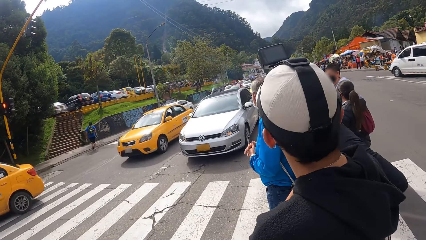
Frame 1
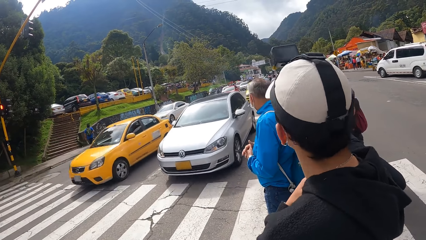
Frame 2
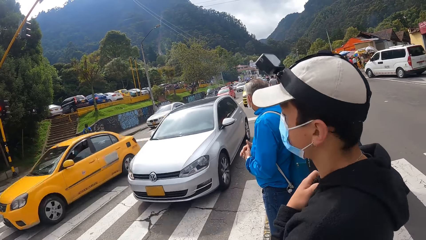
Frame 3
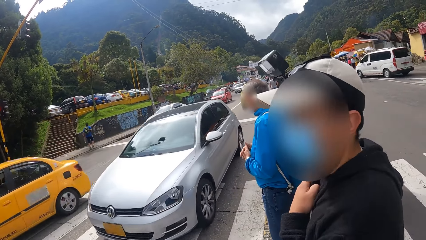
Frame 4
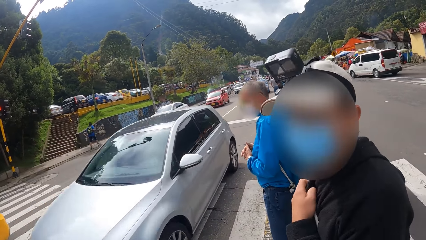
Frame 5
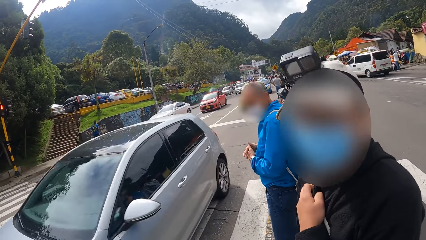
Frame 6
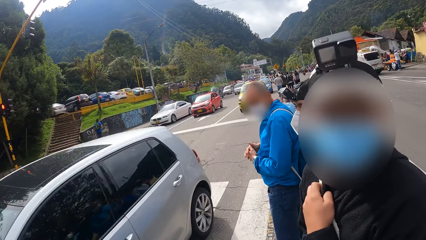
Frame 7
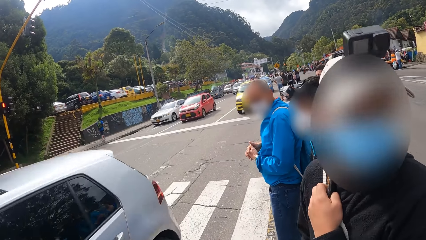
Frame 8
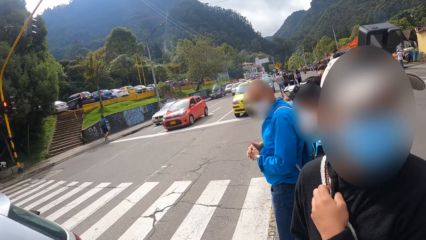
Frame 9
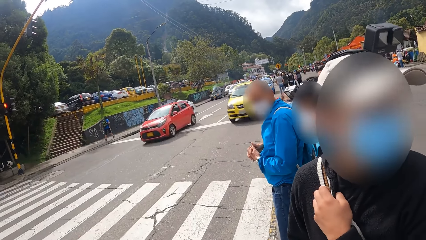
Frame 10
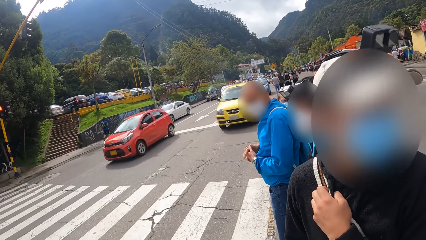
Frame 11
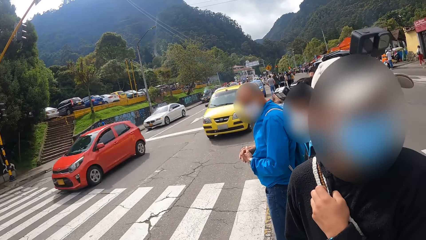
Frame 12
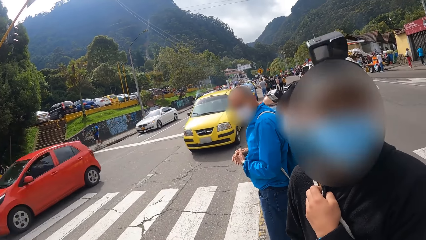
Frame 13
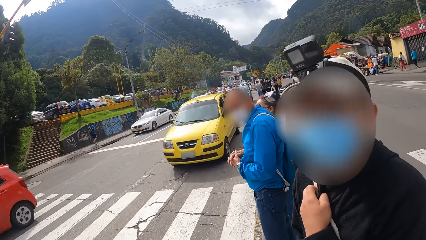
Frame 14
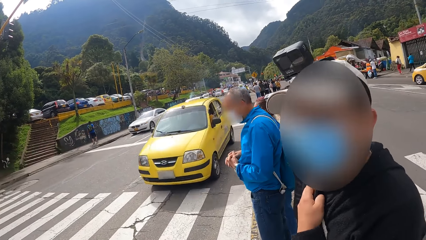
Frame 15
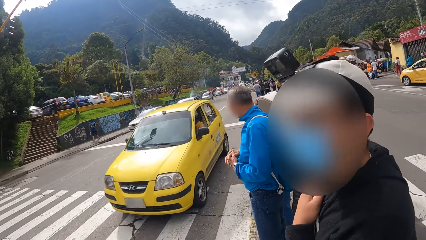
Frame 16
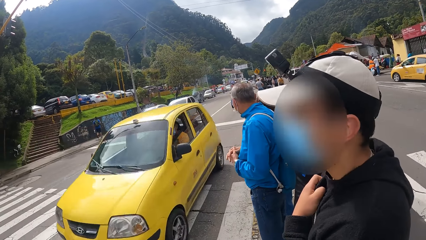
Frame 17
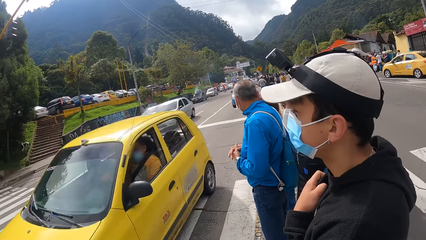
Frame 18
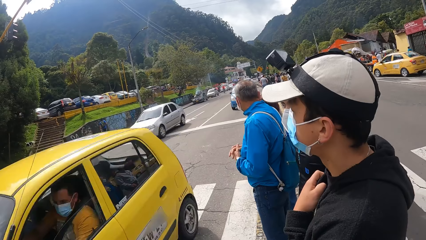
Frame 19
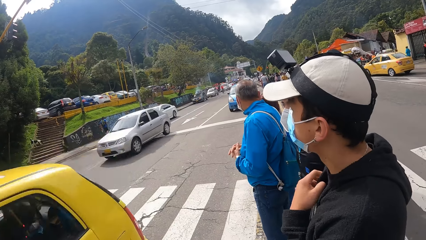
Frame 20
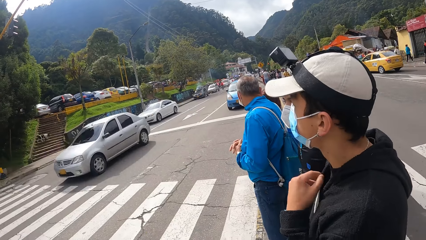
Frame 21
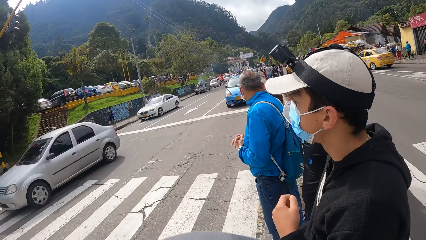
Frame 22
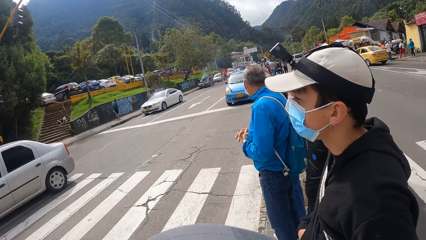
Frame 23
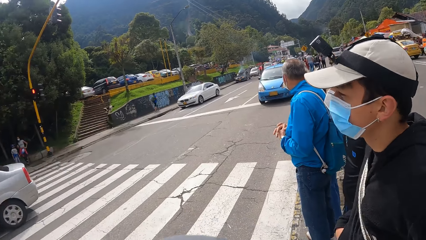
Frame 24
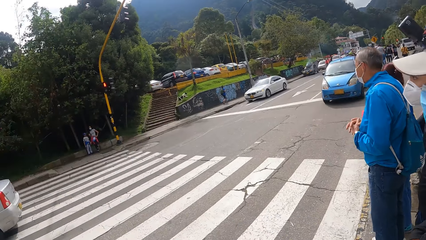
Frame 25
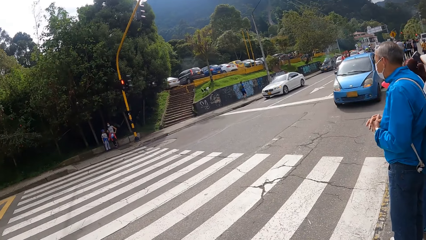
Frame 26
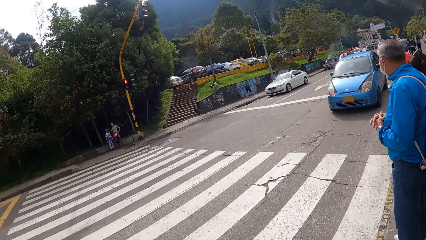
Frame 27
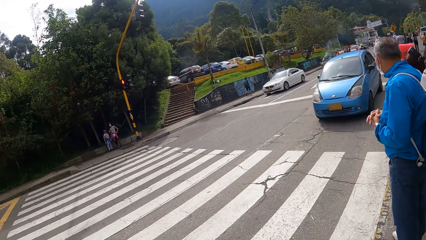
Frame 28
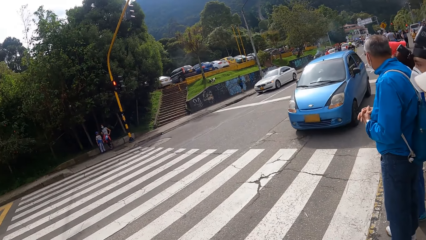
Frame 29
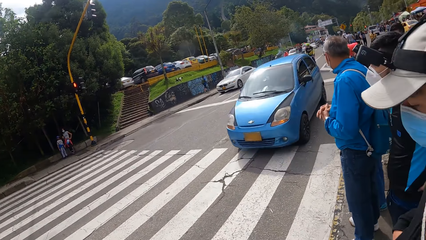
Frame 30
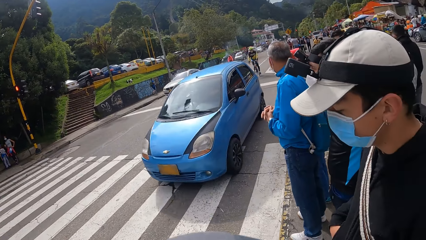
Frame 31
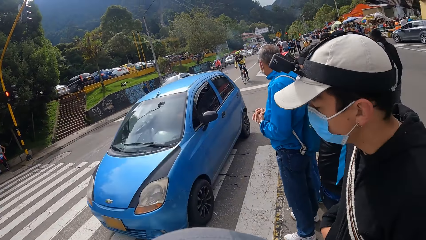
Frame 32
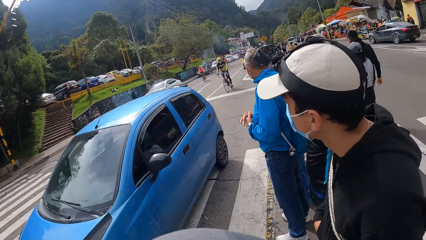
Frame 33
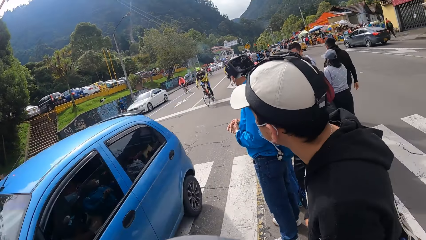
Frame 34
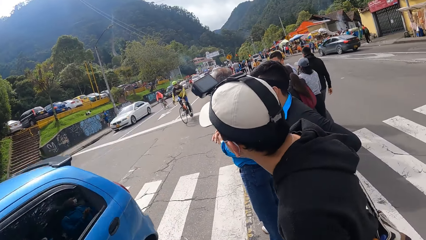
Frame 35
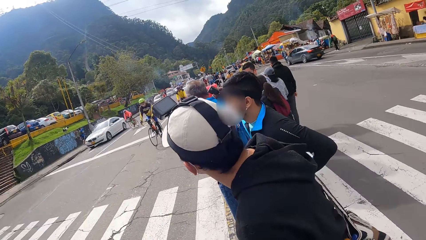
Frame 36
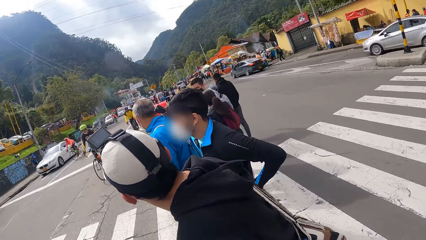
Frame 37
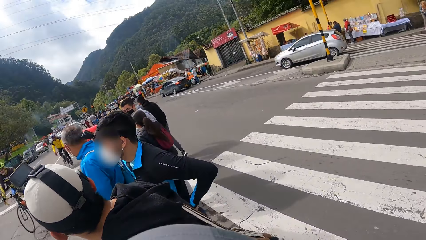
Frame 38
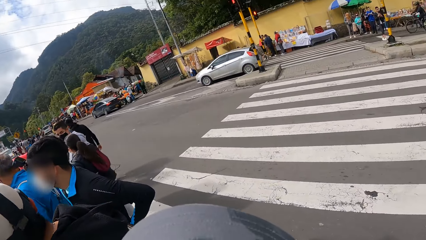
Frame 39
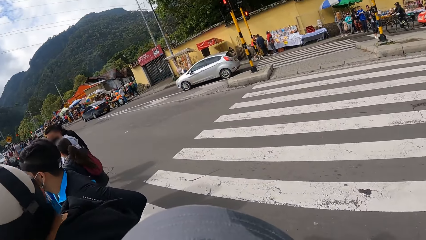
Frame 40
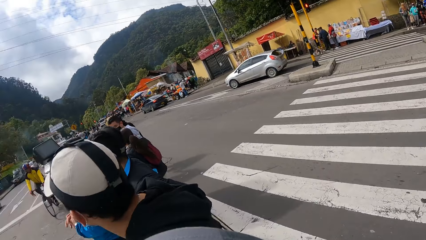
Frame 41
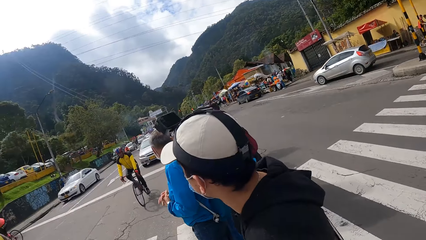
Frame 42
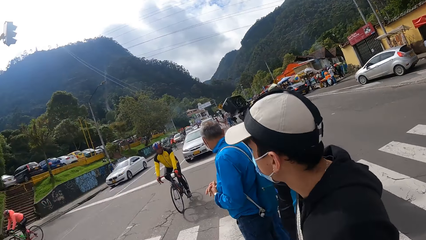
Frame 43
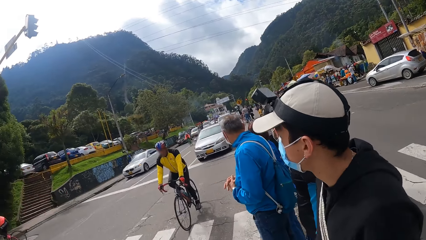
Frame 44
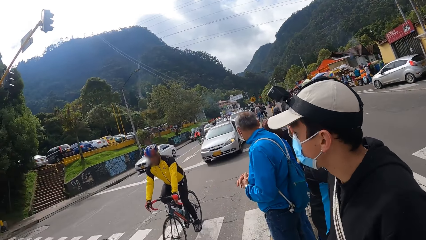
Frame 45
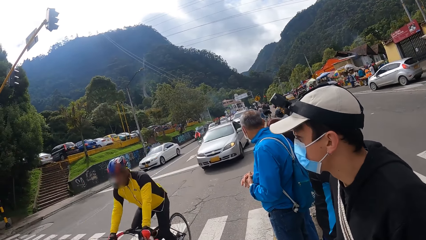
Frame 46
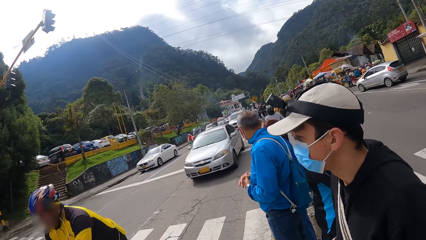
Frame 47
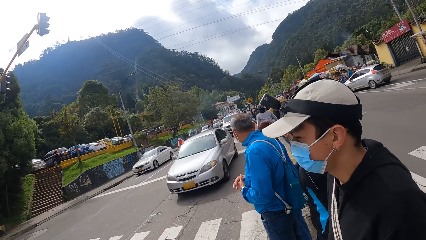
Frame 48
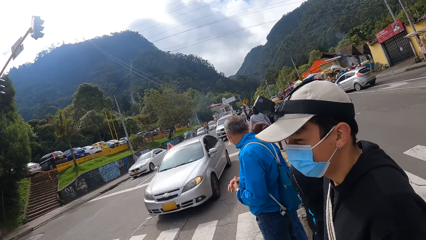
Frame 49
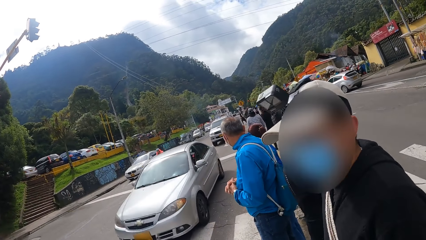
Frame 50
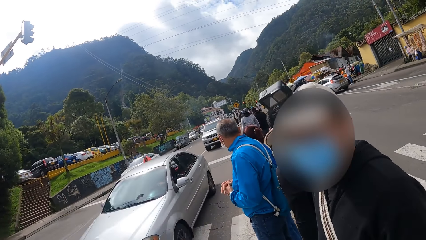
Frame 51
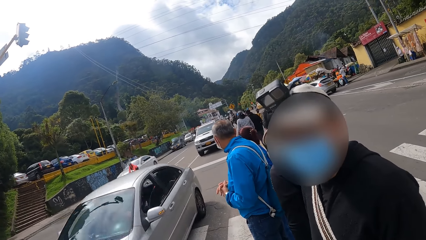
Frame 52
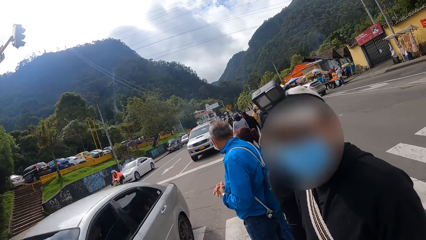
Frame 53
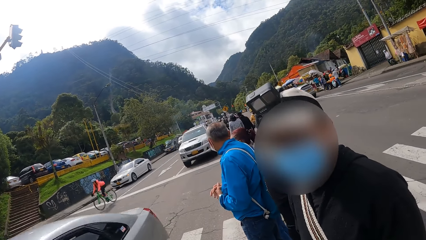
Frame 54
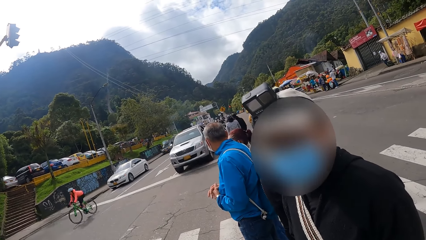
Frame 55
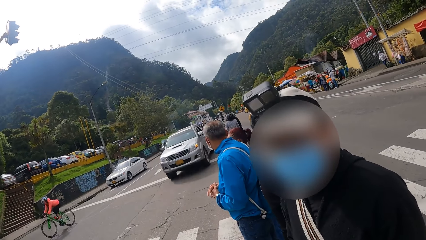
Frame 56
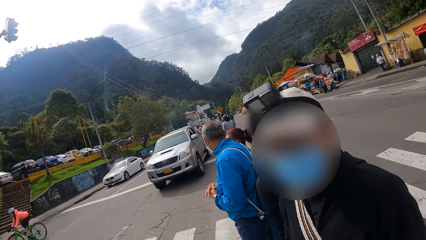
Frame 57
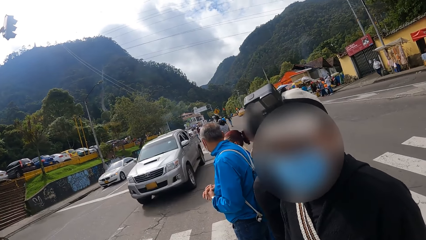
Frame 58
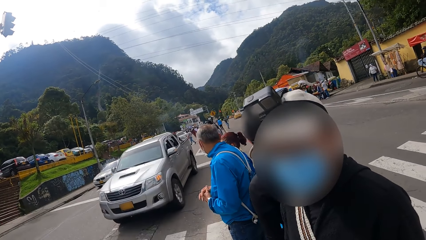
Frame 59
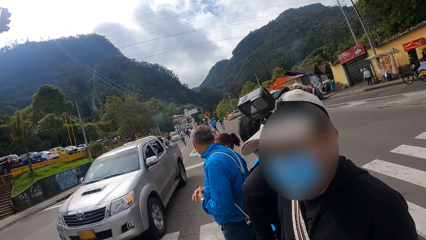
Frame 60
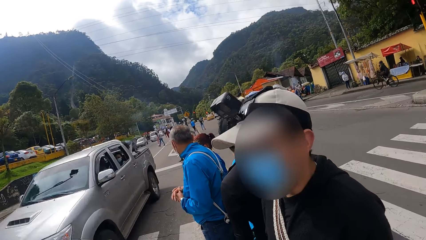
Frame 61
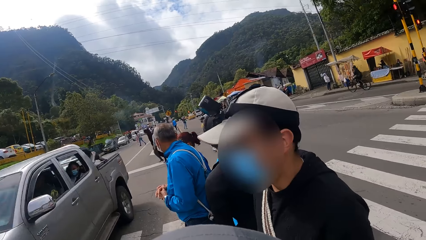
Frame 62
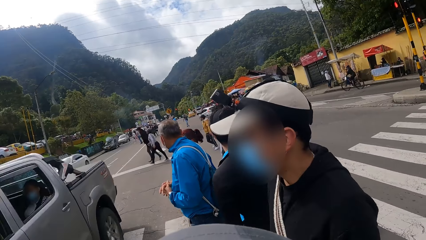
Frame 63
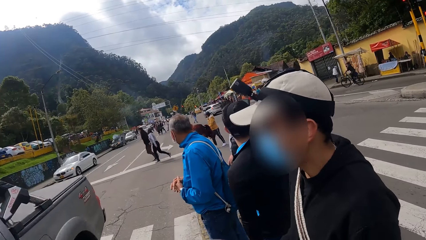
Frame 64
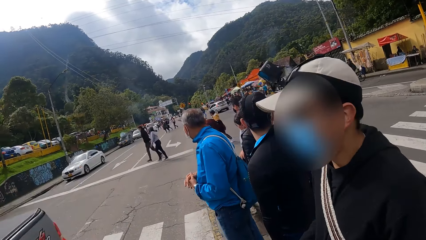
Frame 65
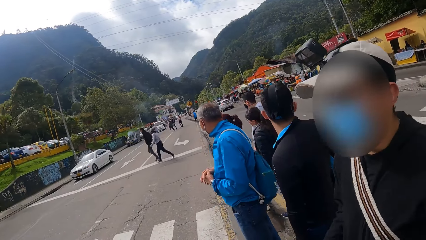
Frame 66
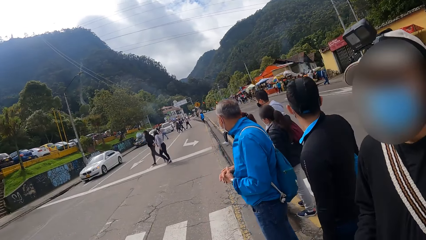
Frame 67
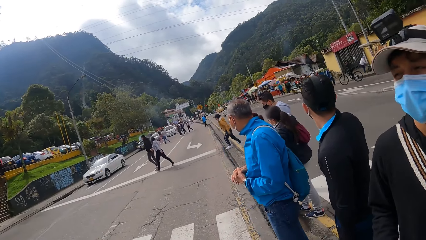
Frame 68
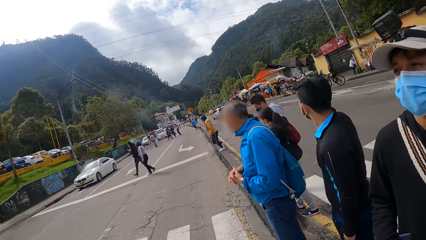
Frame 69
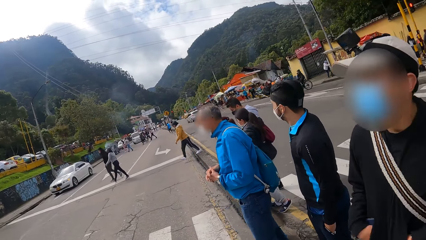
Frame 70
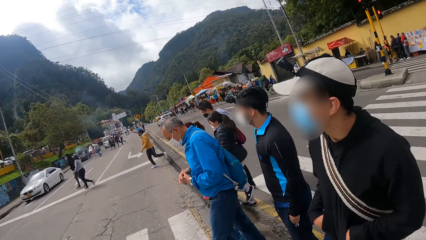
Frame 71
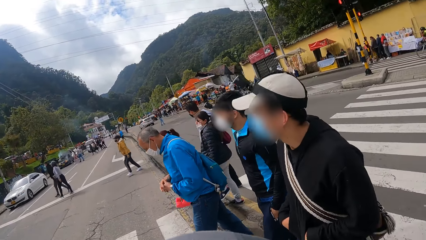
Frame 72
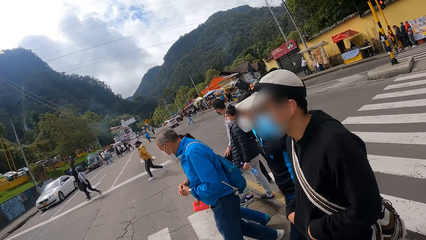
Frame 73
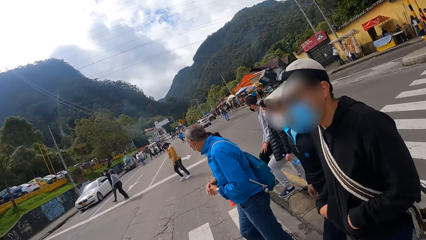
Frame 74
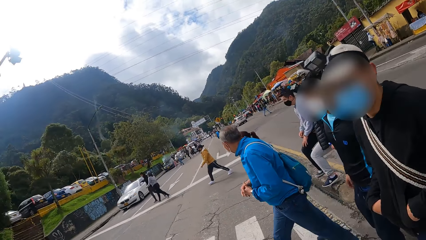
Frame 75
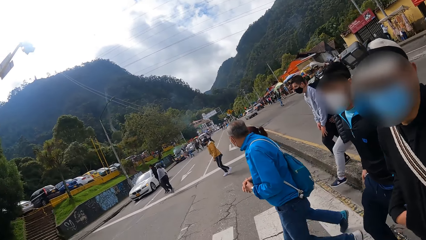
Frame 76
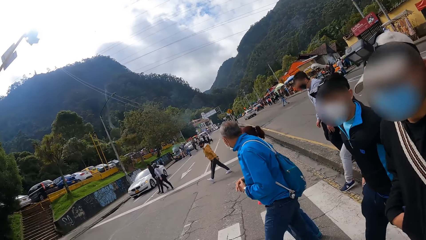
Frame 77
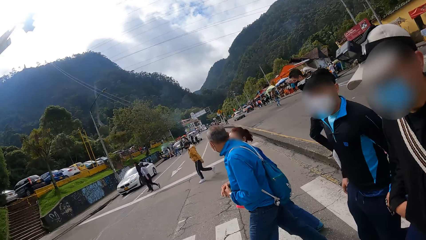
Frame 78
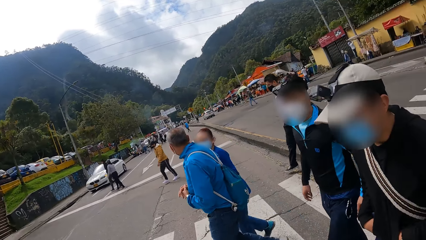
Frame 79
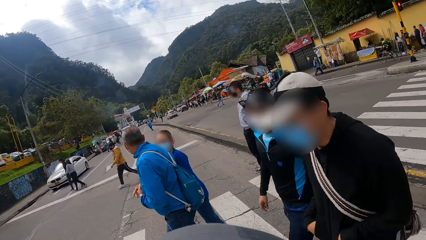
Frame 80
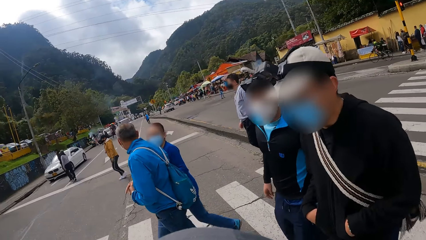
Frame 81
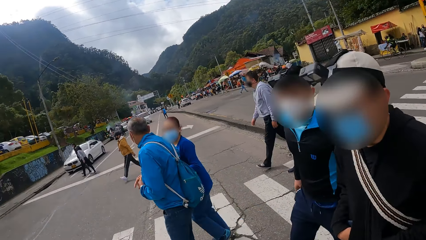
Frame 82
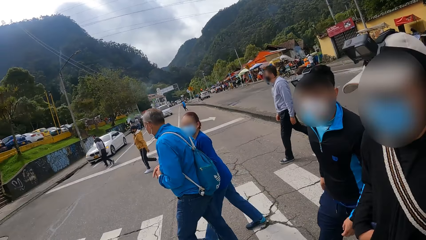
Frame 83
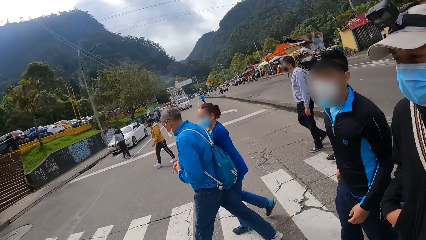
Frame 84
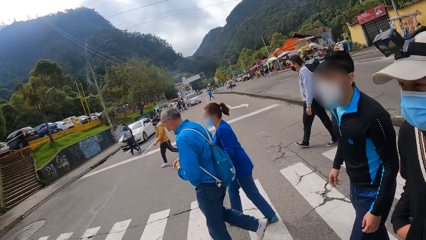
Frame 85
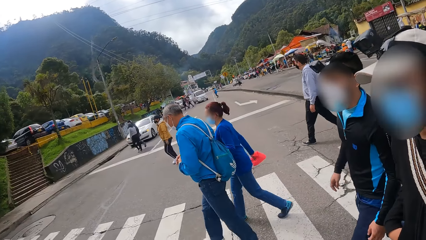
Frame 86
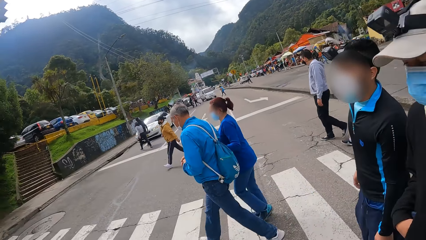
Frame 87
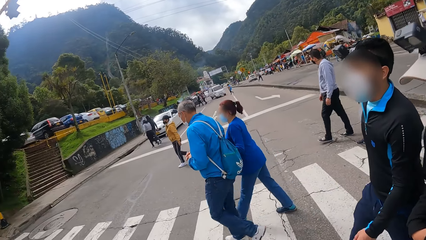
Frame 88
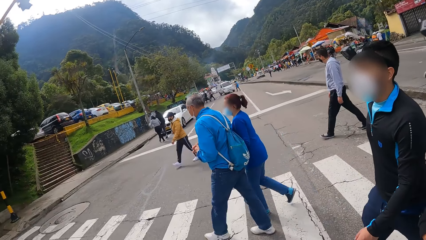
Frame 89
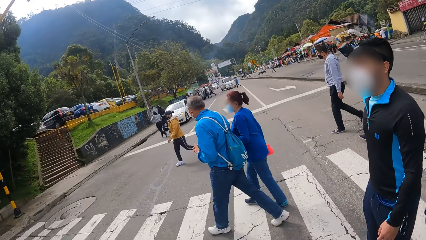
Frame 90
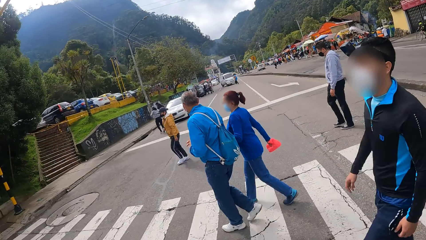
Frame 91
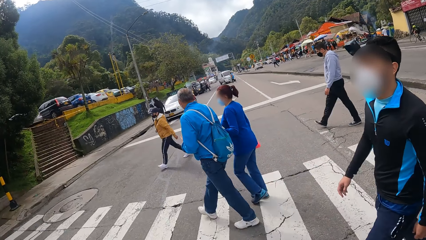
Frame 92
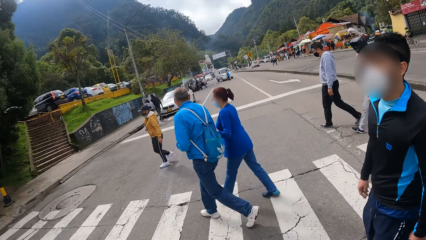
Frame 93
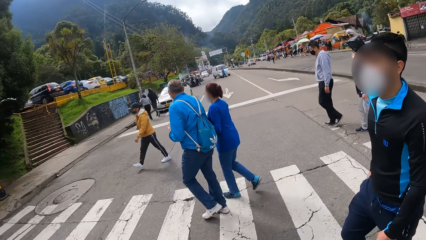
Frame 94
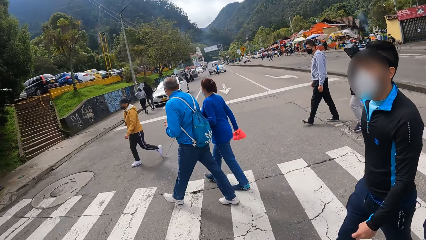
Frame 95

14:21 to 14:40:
A man looks around in the street. The camera wearer looks around in the street. The man stands in the street. The man looks around in the street. The camera wearer looks around in the street. They cross the road on a pedestrian crossing. The man crosses the road on the pedestrian crossing. Another man crosses the road on the pedestrian crossing.
